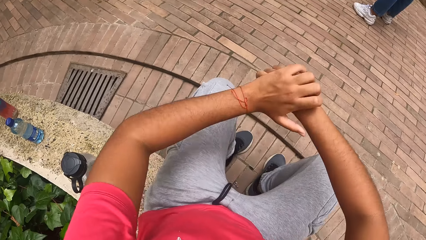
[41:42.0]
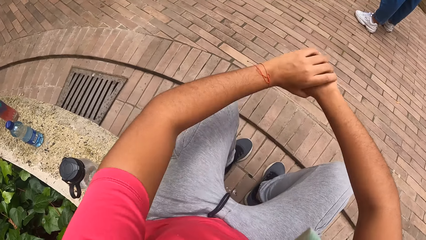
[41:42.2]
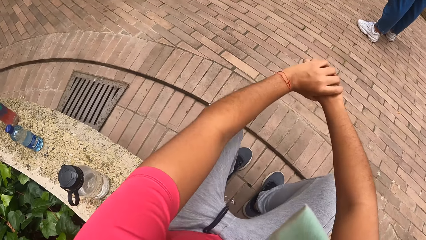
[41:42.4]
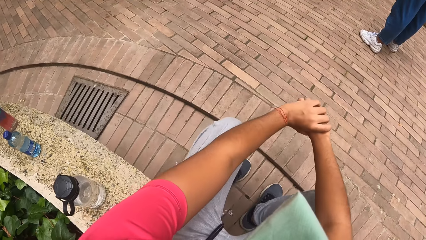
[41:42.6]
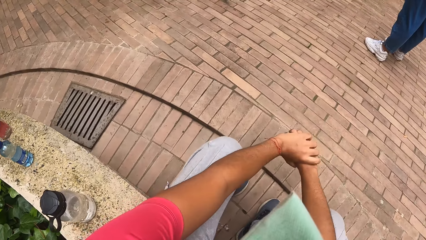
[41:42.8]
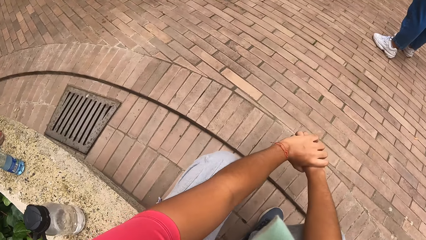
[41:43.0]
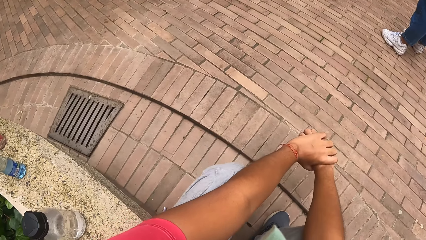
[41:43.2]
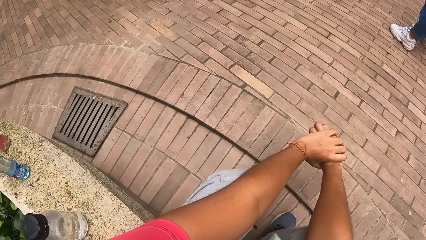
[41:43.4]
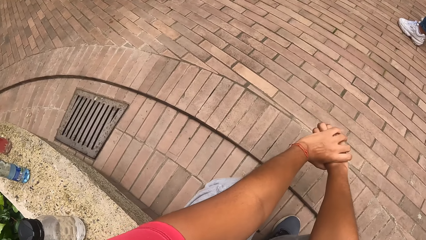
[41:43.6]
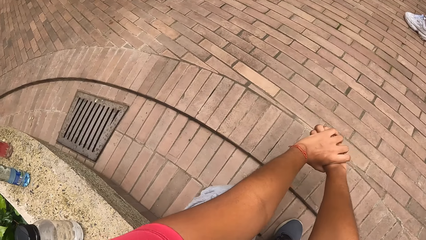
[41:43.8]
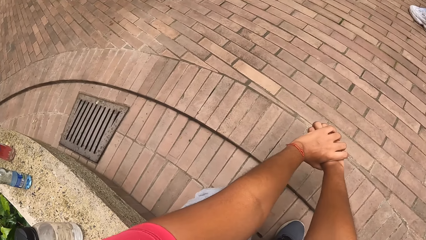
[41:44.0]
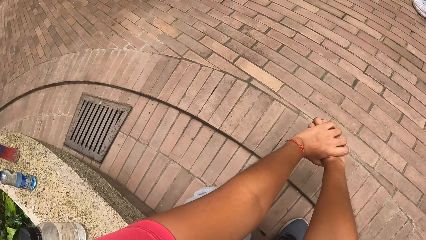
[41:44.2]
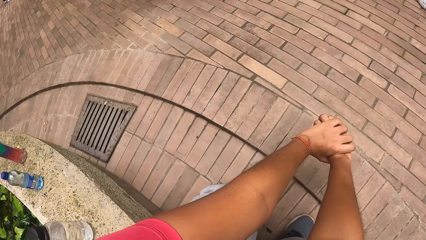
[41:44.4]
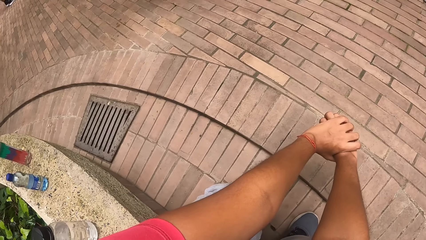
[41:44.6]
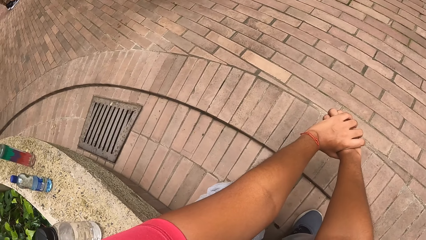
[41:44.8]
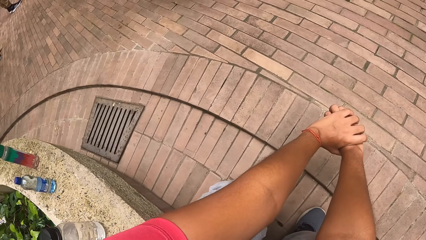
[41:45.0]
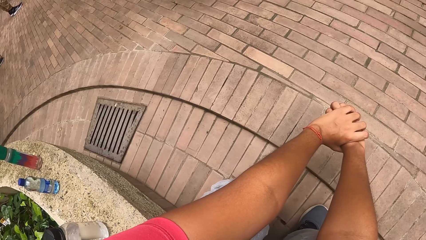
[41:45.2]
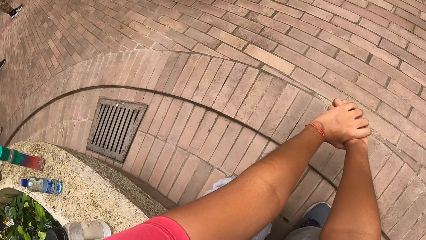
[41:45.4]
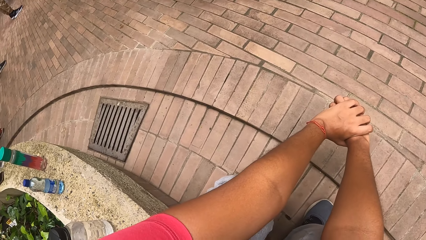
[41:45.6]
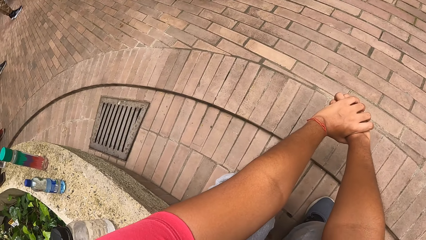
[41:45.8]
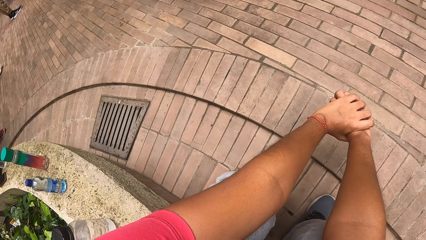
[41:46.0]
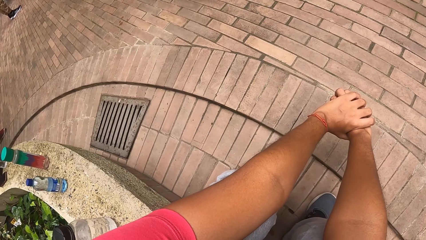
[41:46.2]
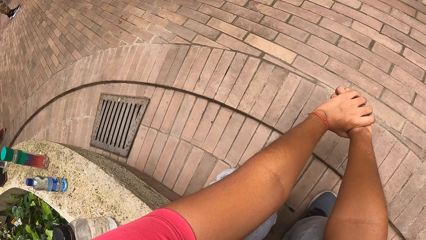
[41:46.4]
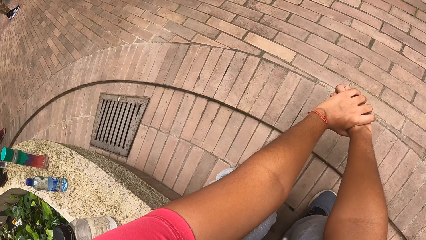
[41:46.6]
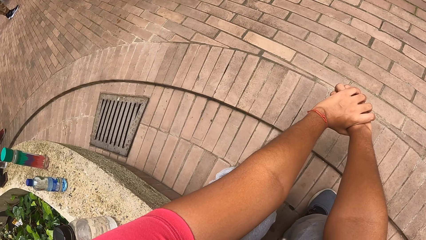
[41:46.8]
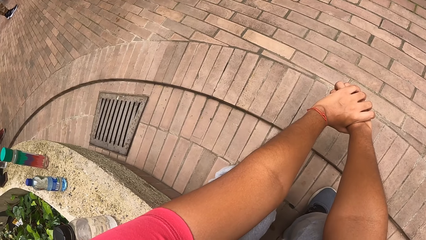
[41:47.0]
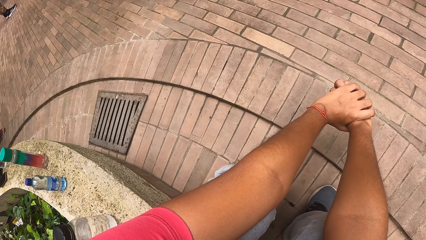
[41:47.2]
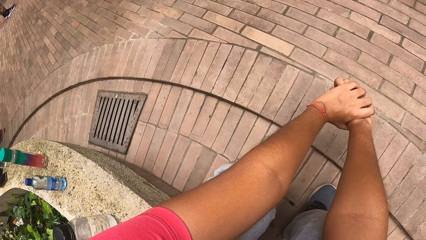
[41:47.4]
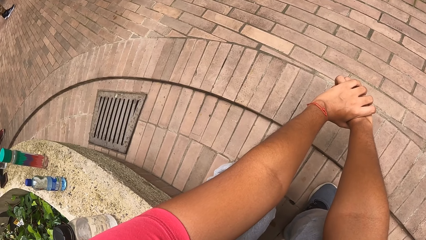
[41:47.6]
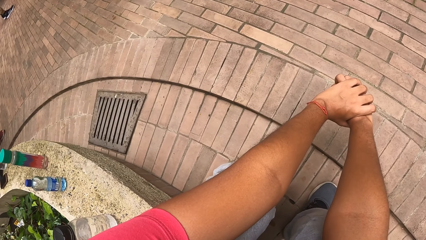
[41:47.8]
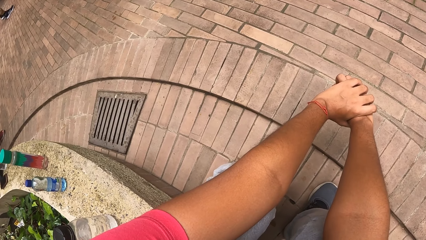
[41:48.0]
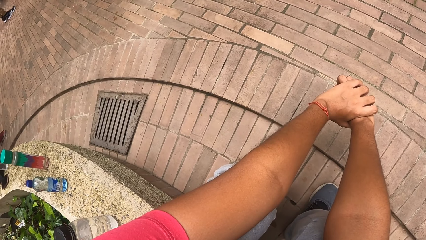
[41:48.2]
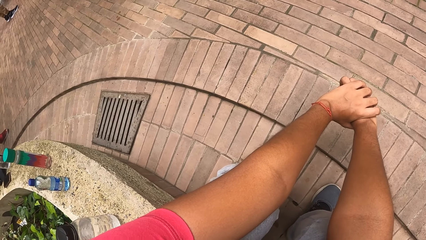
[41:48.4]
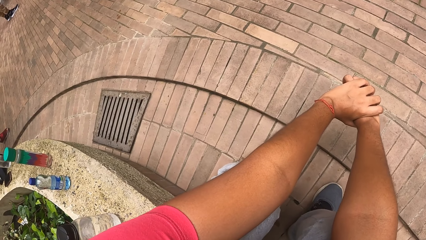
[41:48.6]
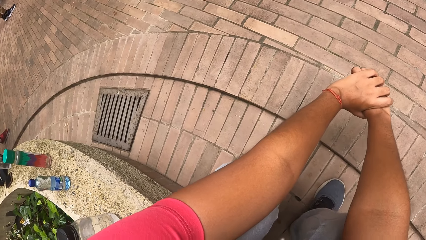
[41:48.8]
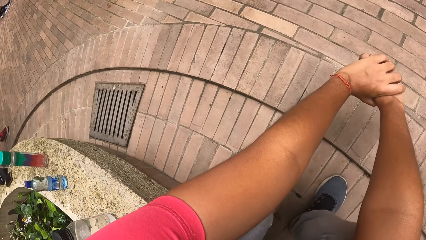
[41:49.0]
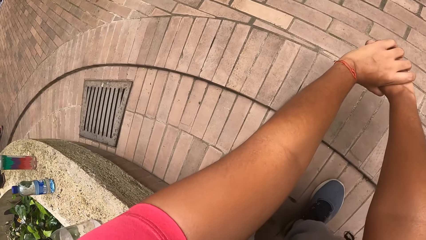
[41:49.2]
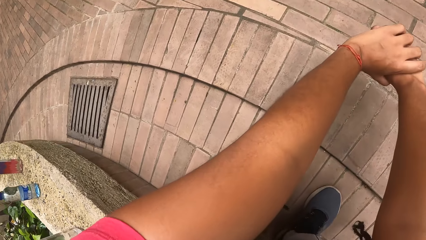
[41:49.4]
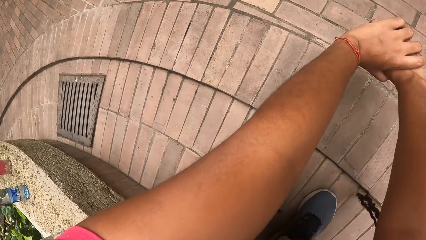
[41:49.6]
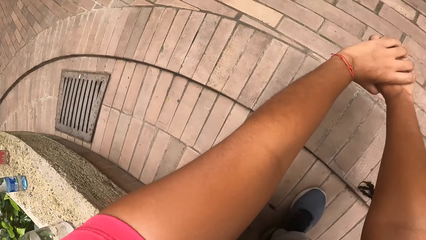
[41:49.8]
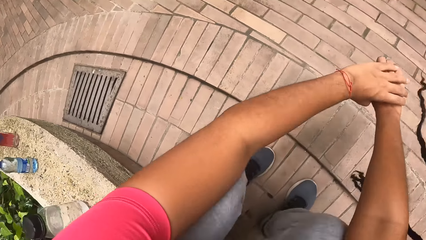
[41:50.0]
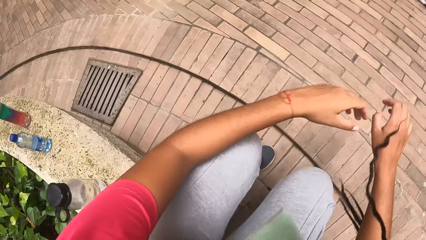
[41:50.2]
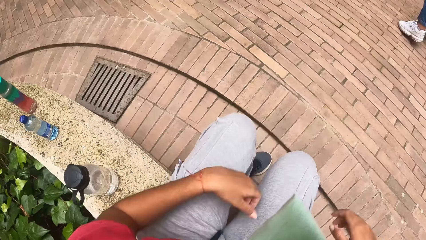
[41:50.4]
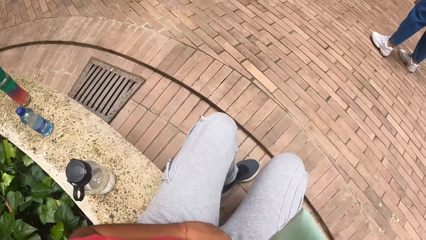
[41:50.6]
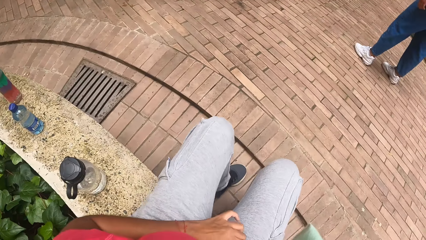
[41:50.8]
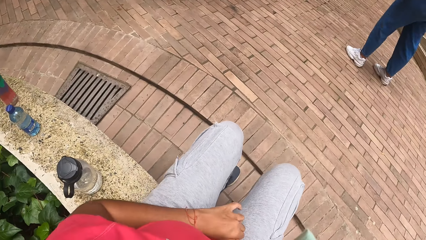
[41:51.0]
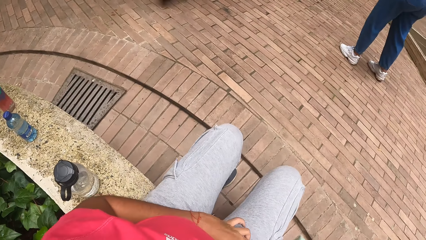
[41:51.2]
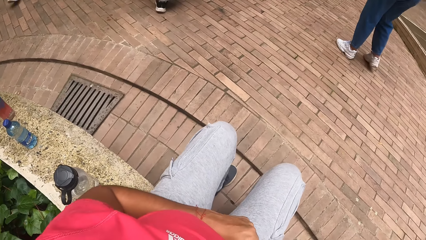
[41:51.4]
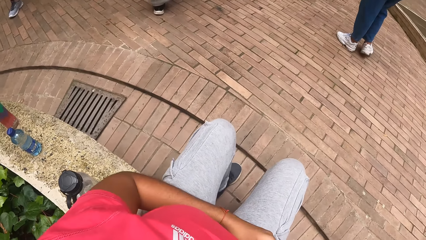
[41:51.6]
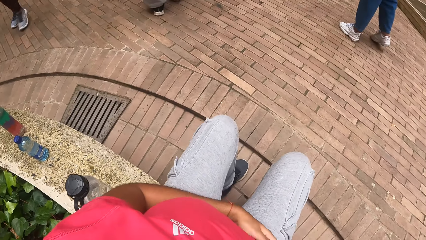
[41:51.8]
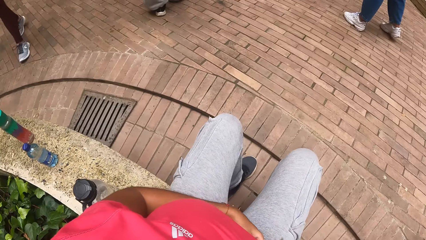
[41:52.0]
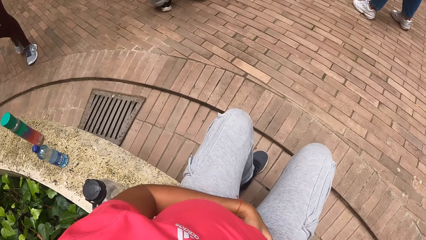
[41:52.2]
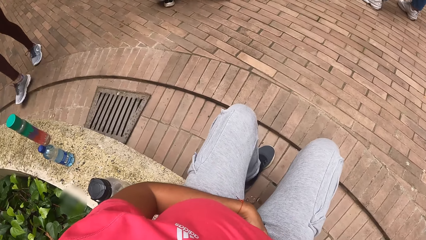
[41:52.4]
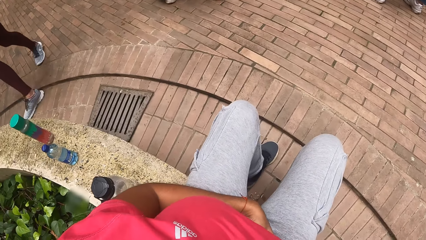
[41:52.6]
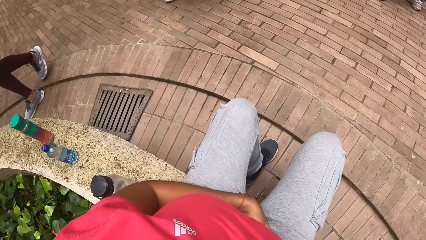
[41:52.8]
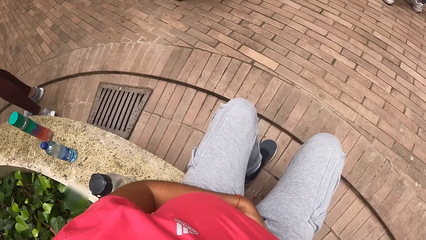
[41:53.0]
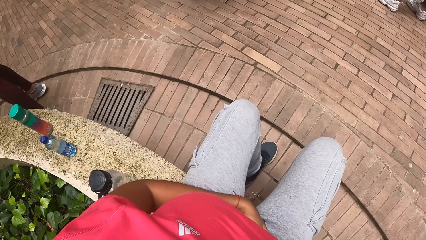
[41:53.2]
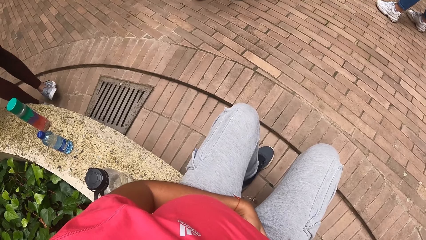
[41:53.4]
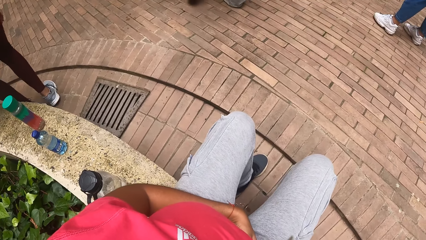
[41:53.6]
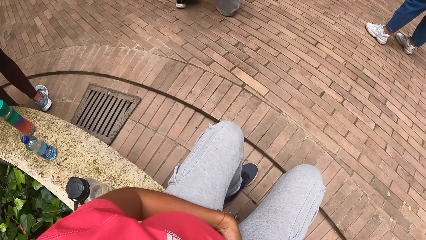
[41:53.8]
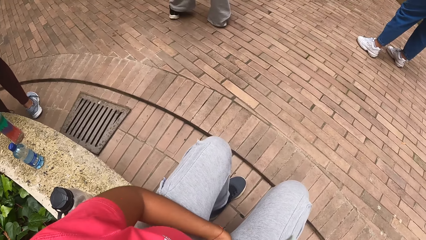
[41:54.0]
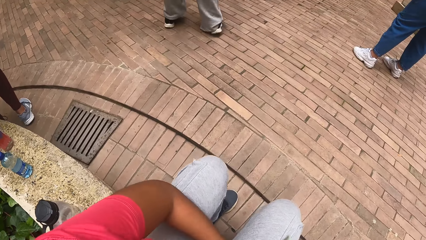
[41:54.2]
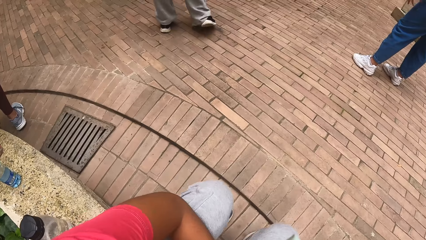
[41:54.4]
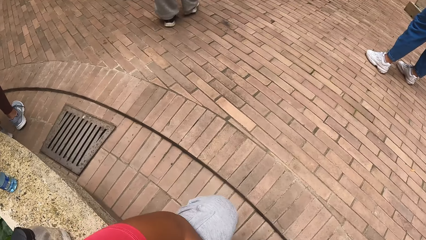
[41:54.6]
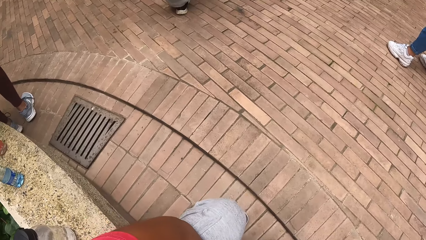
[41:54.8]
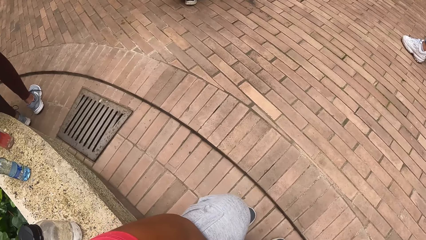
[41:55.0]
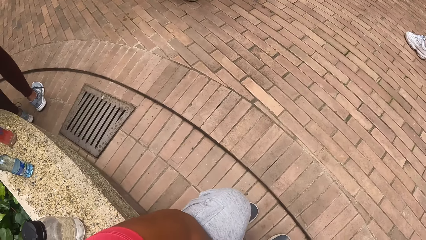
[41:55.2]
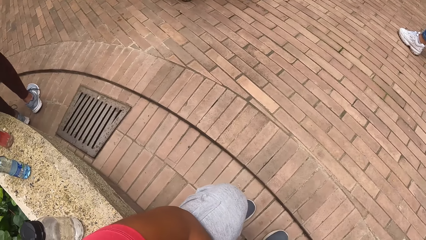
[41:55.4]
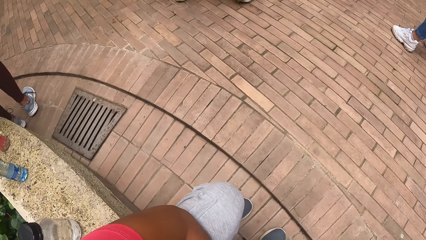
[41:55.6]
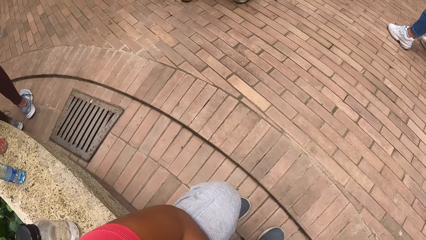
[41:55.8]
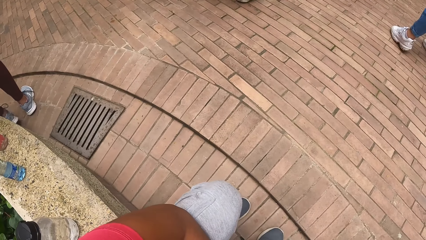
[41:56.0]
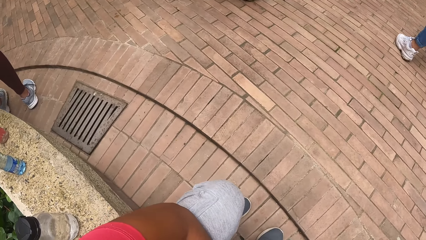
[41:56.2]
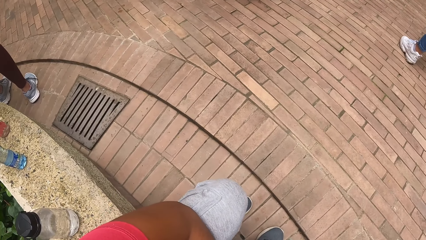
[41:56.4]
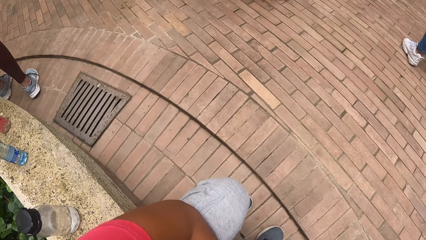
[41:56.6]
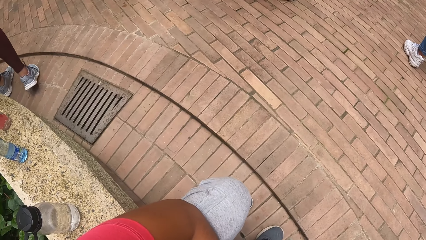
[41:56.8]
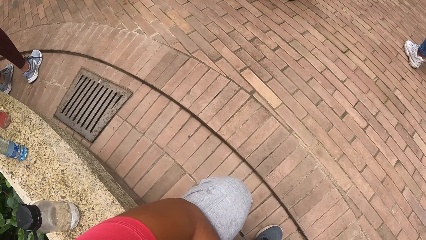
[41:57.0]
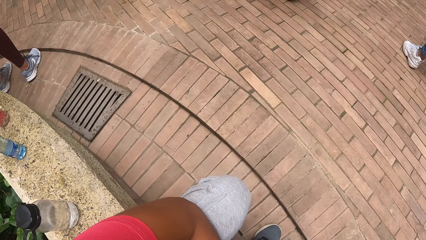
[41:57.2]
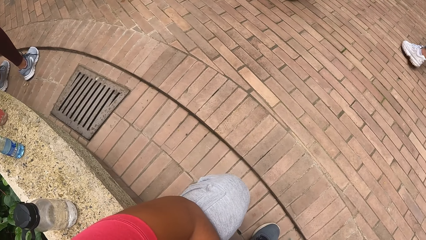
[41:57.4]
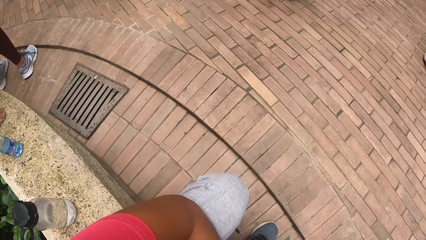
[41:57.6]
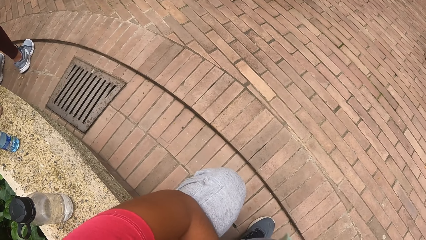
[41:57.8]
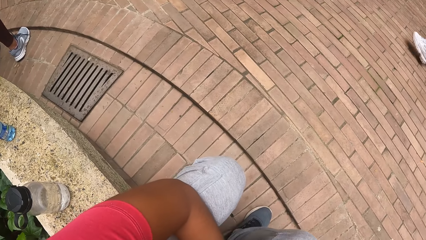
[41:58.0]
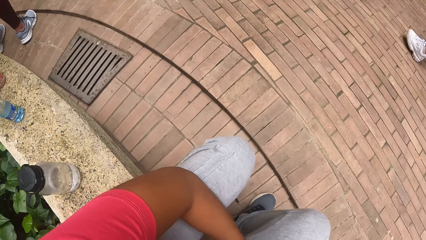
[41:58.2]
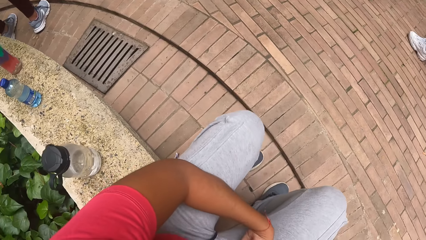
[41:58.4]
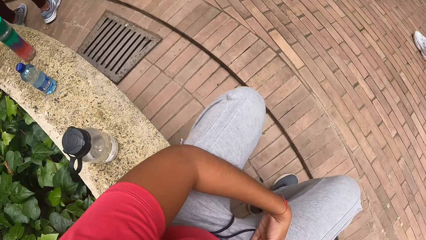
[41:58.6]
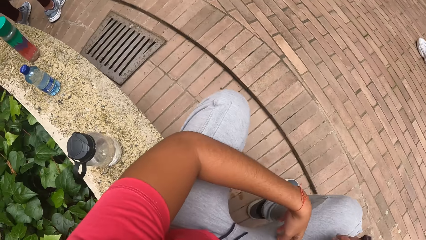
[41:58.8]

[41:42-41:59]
The camera wearer stretches her hands. She touches the stomach.
